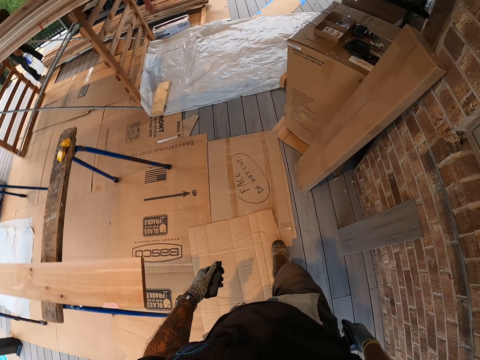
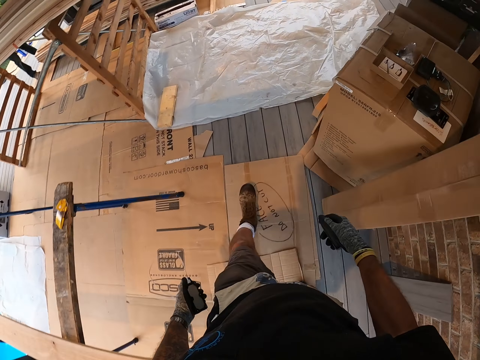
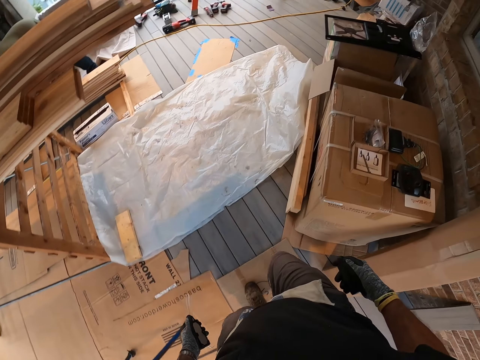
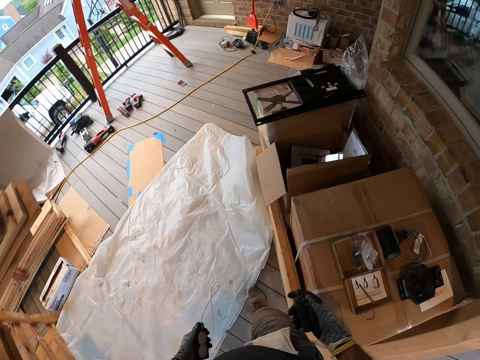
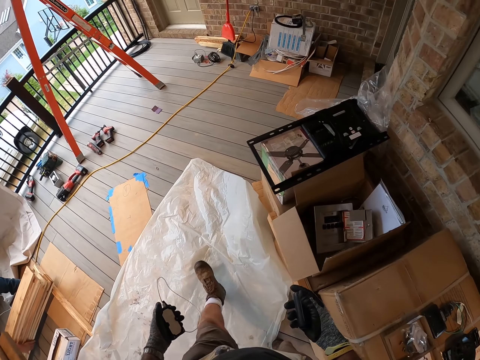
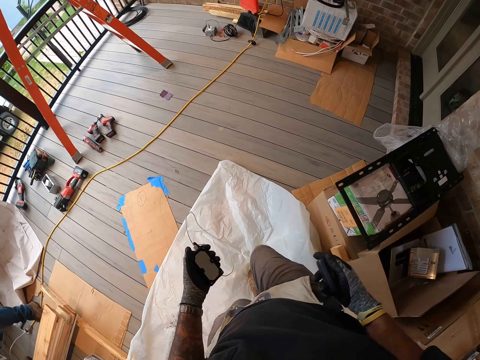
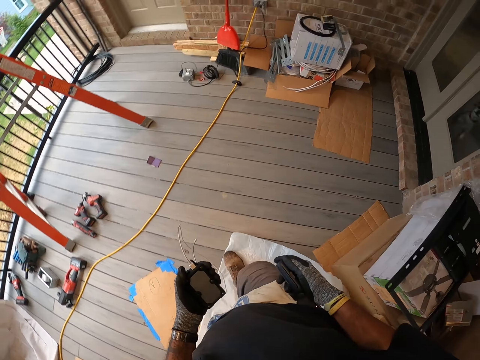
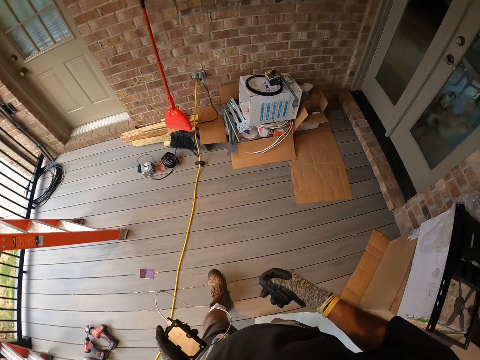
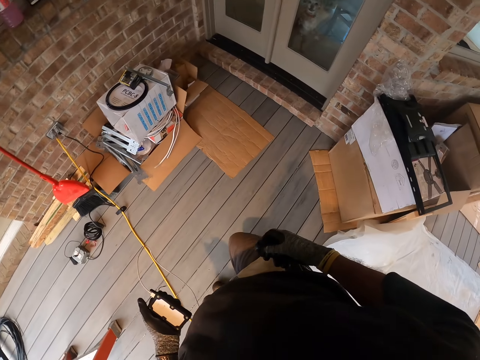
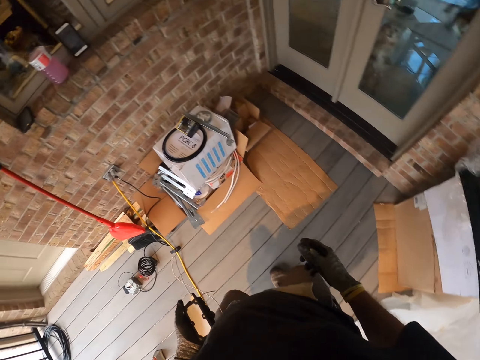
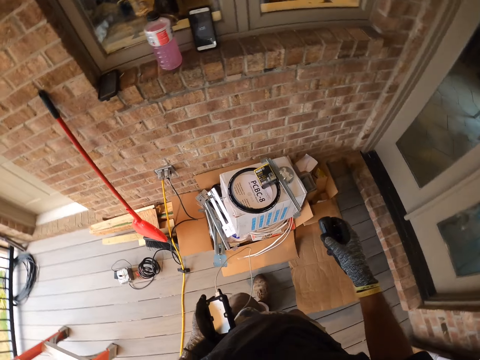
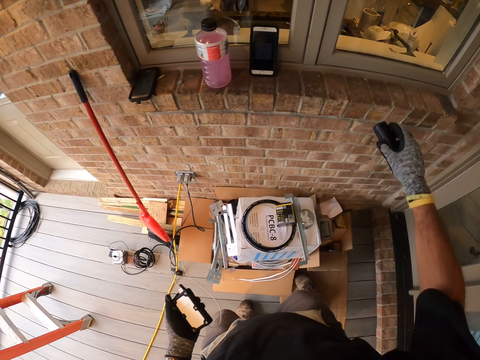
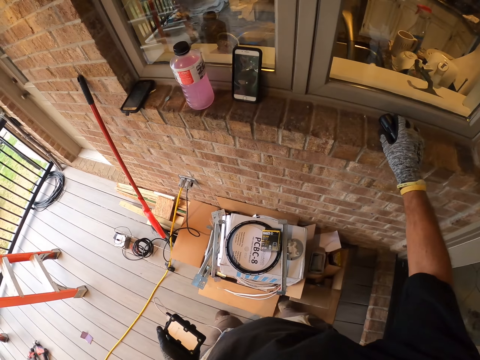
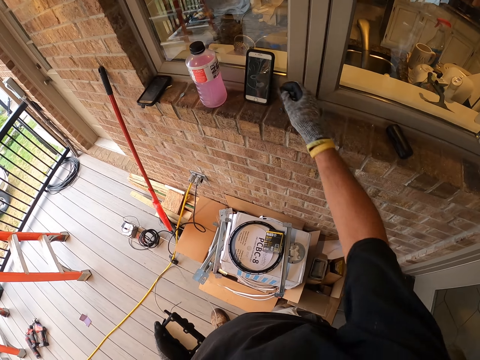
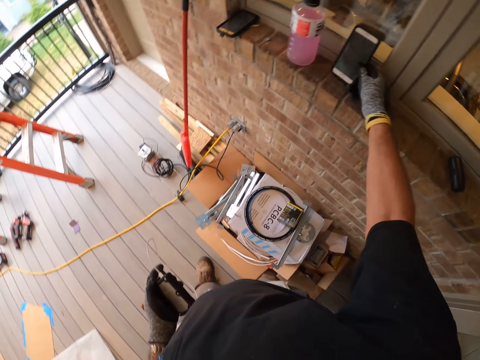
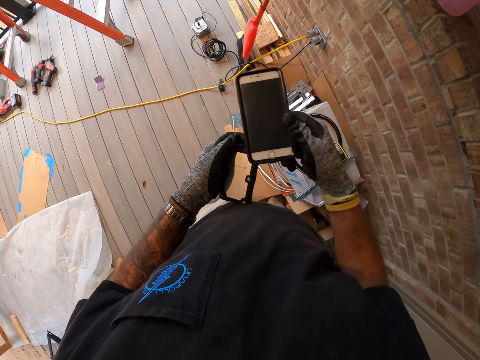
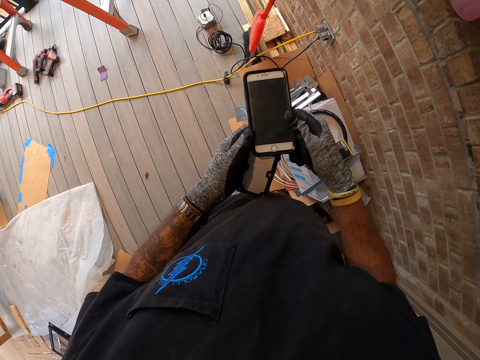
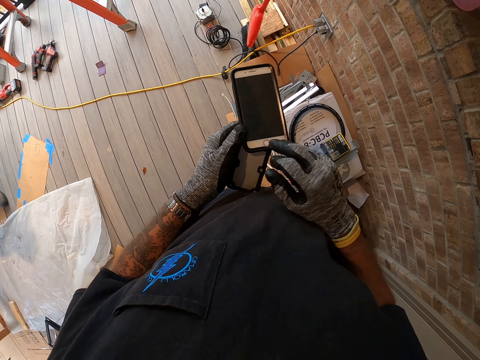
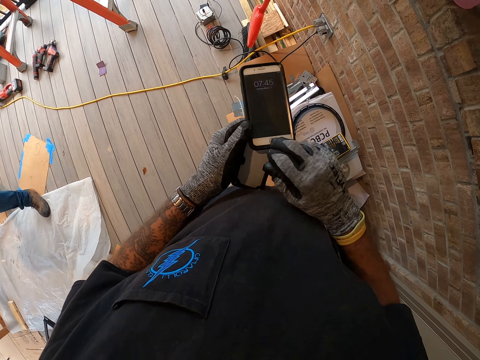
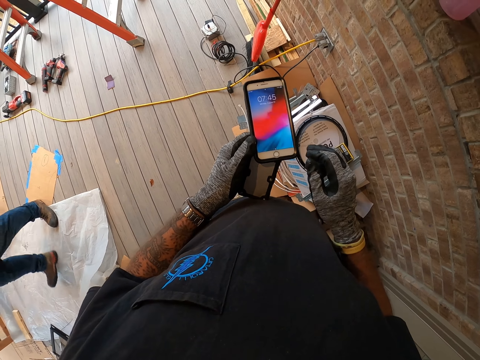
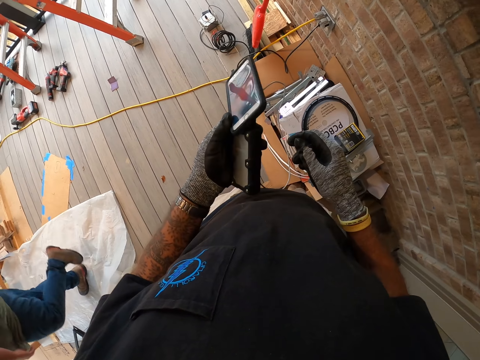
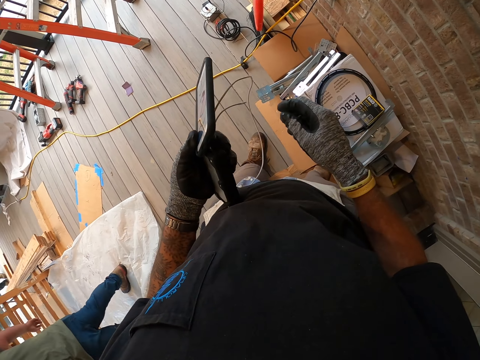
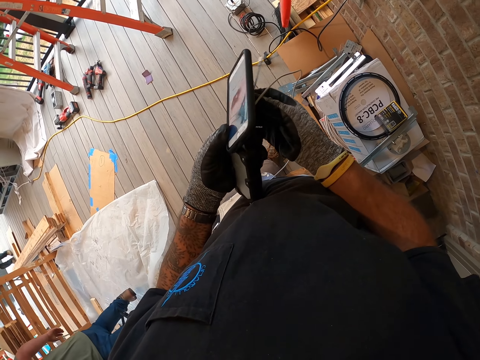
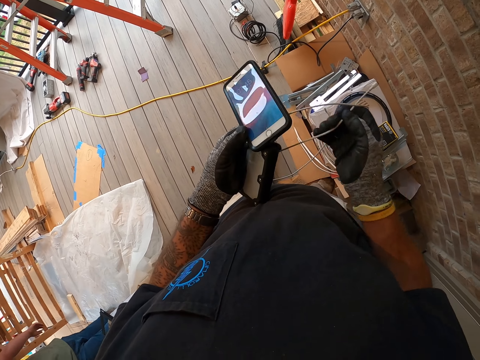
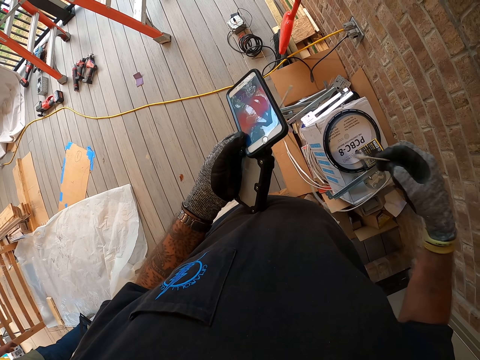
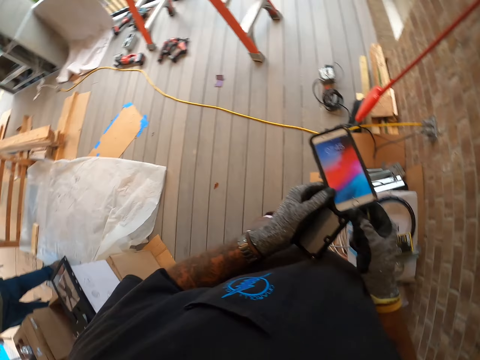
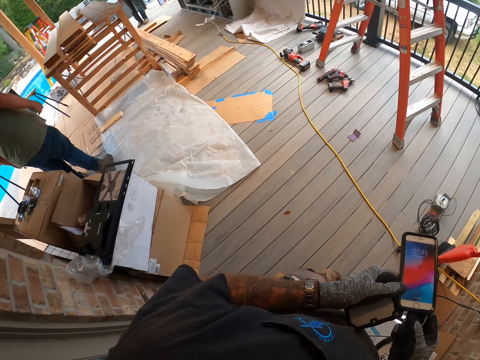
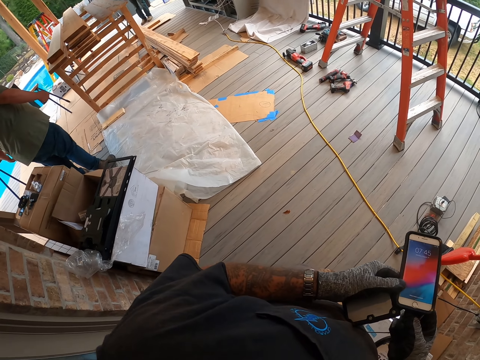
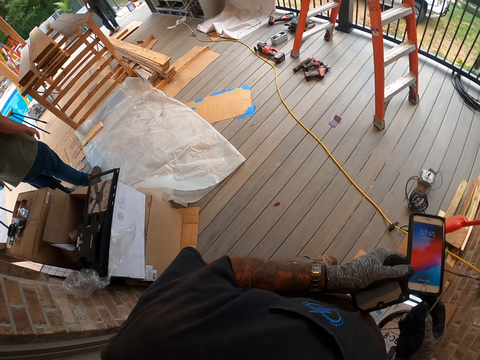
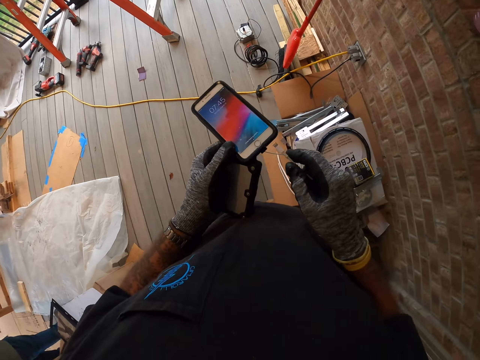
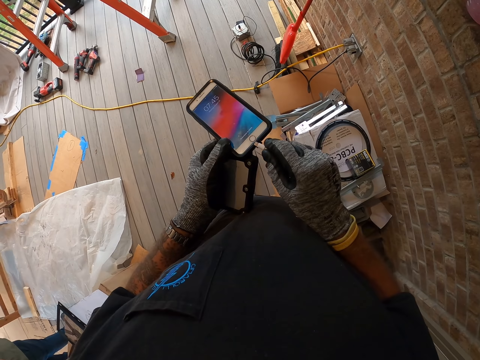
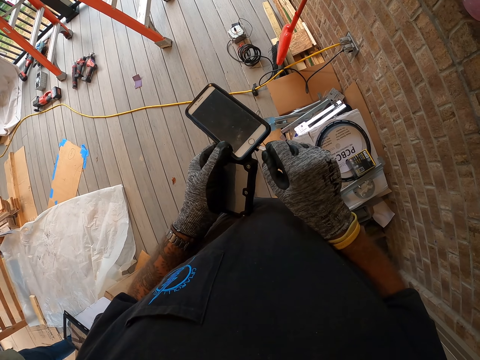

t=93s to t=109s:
The camera wearer places the case on the window stool. They pick the phone from the window stool, transfer the phone to the left hand, and use the phone. They connect the cable in the phone.

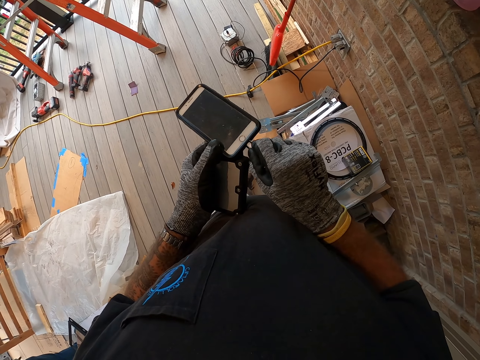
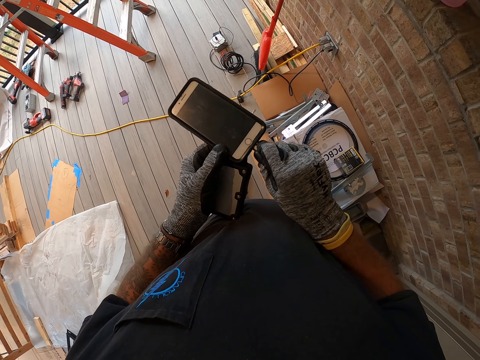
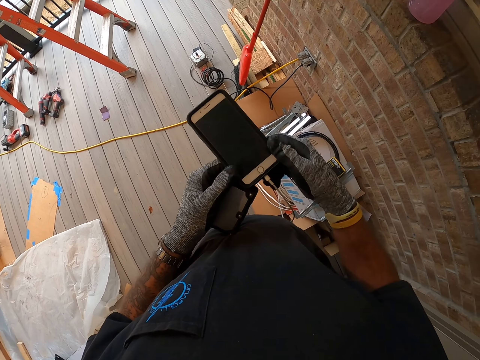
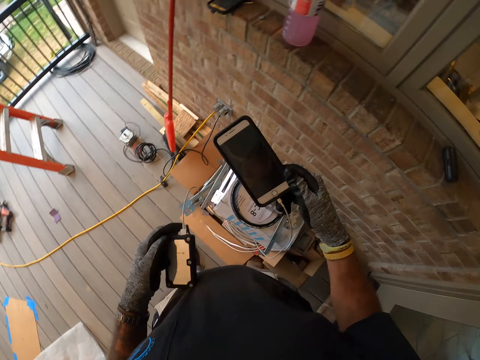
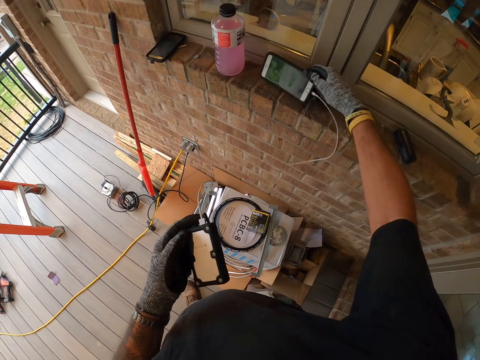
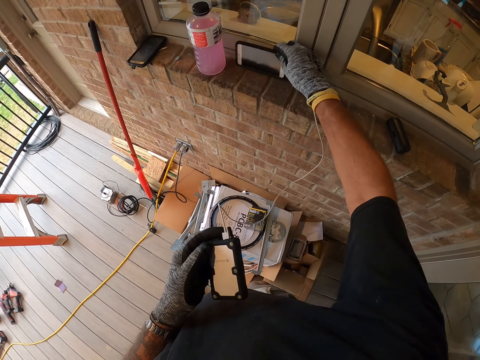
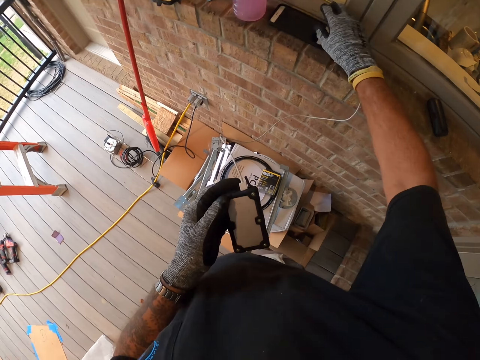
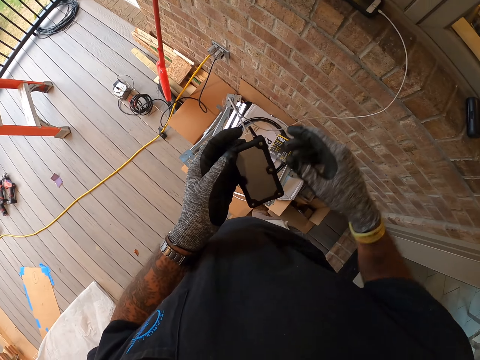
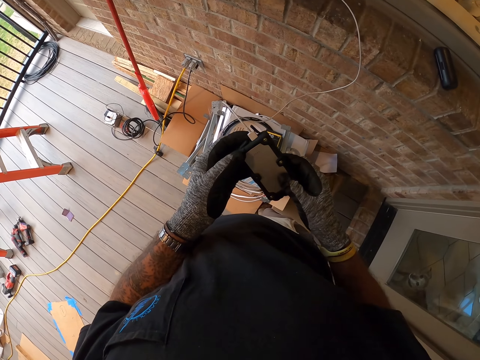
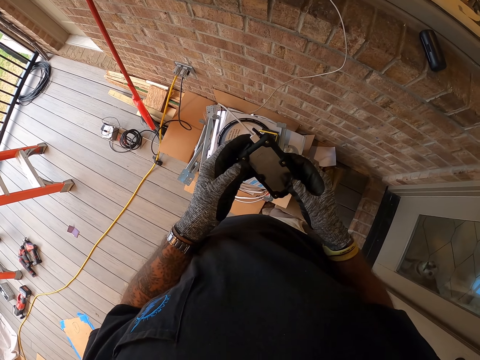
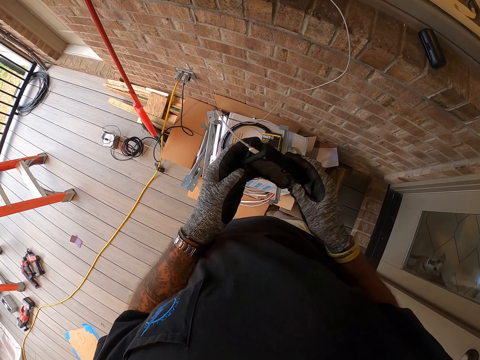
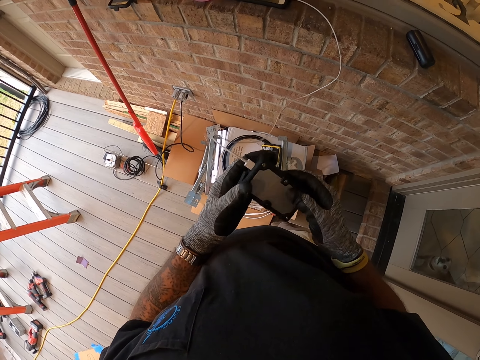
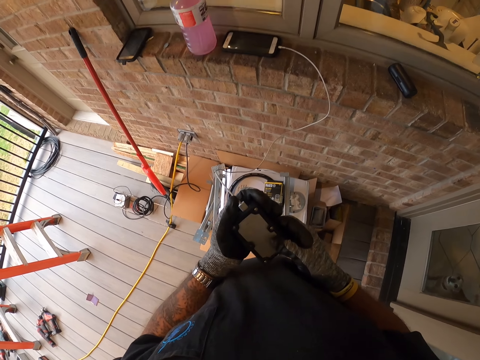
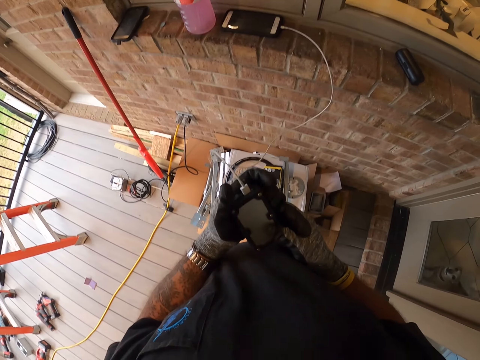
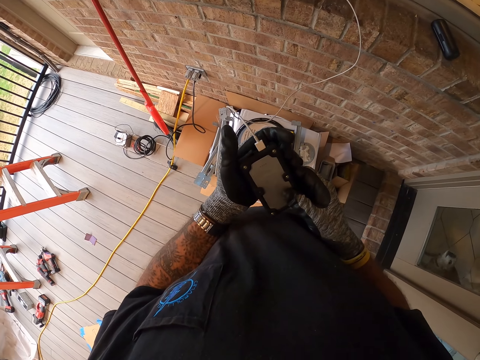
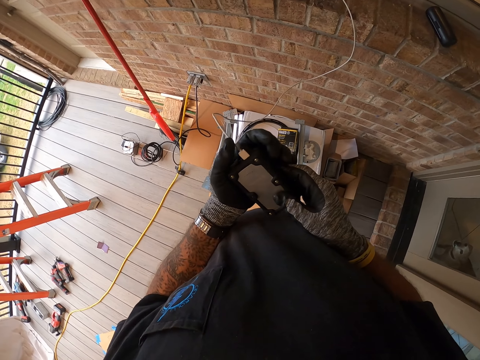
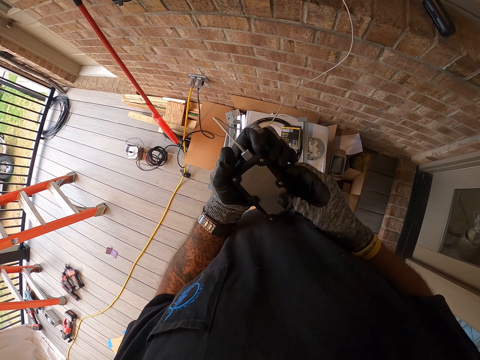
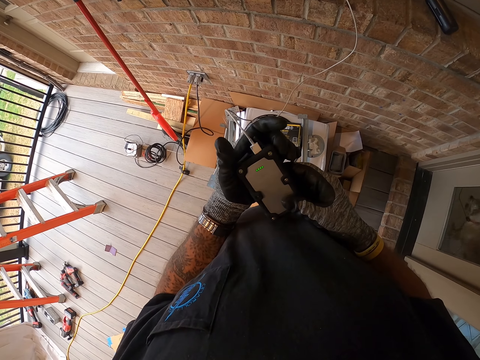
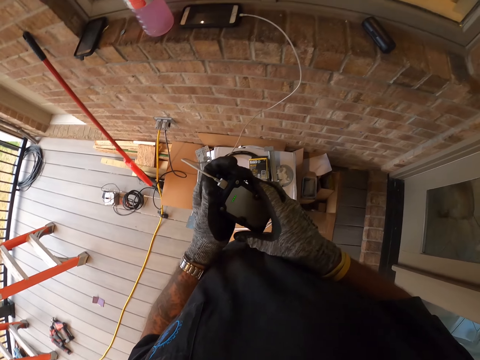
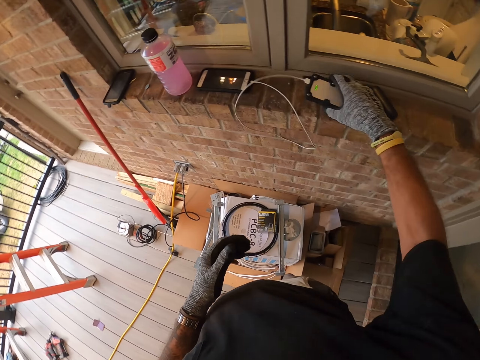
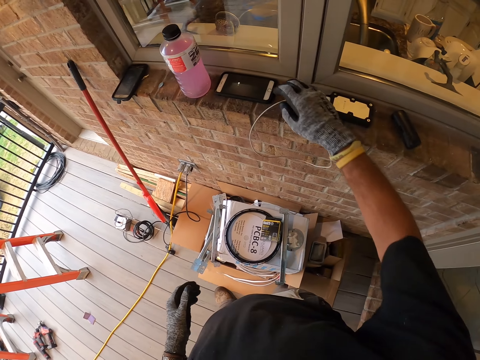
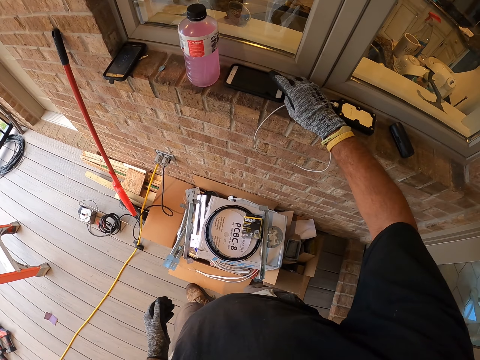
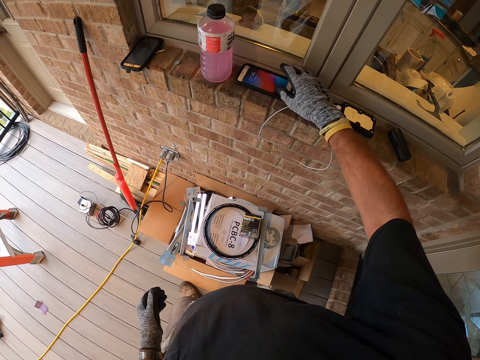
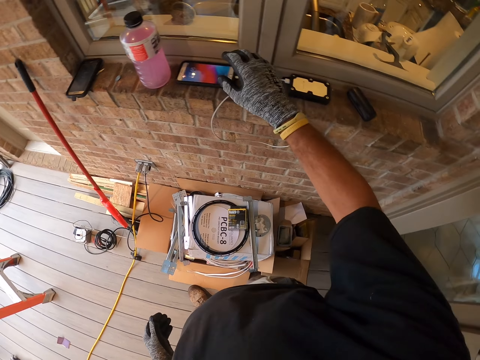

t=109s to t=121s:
The camera wearer puts the phone on the window stool. They adjust the power bank and switch the power bank on. They put the power bank on the window stool. They operate the phone.
